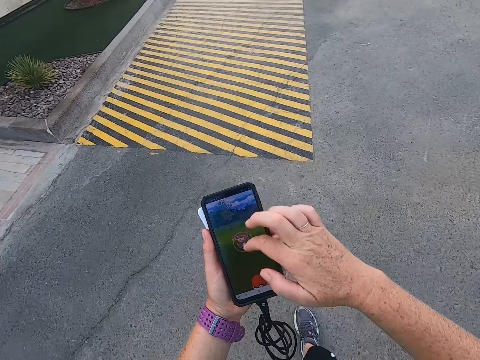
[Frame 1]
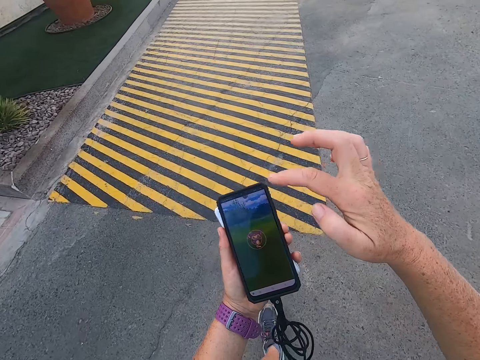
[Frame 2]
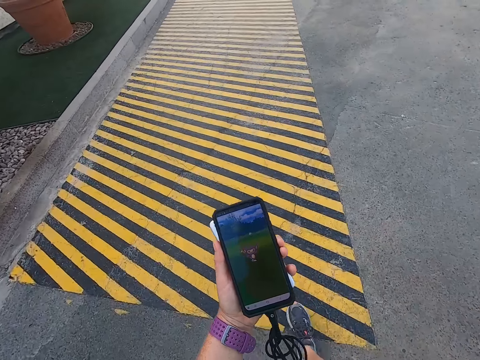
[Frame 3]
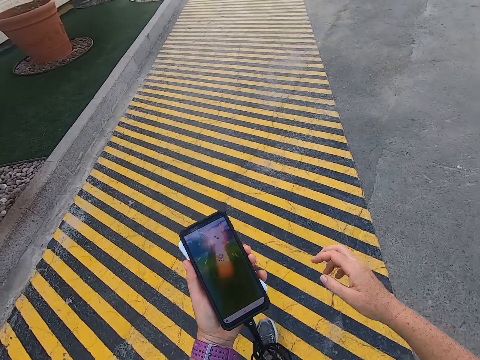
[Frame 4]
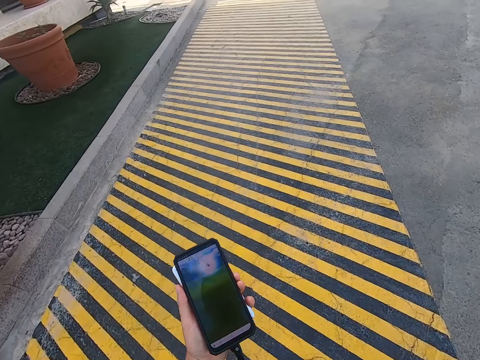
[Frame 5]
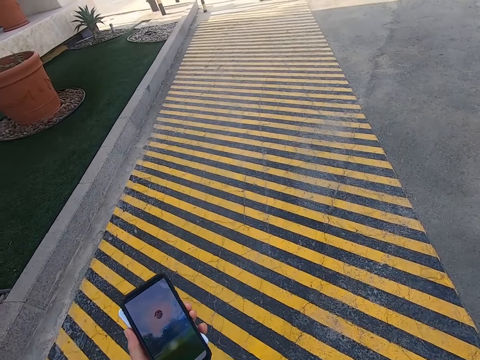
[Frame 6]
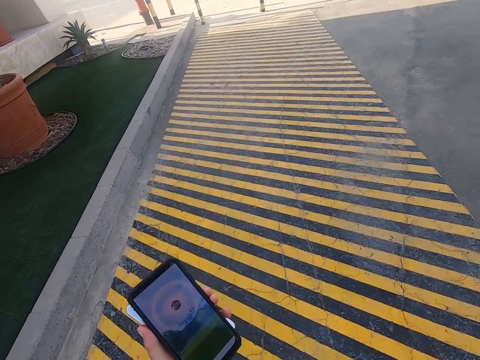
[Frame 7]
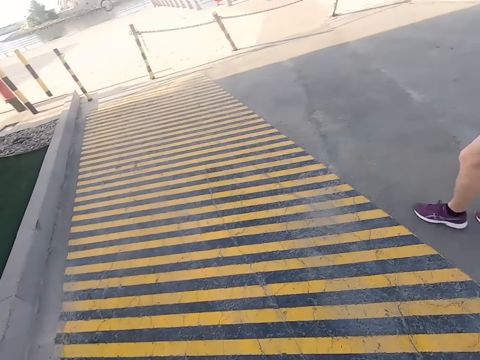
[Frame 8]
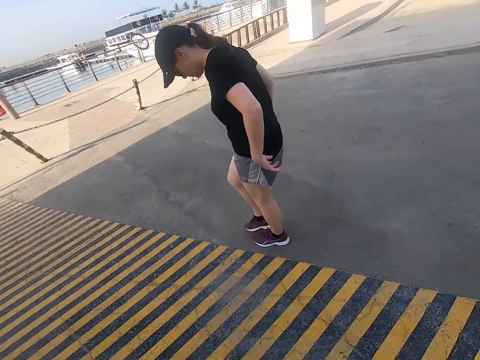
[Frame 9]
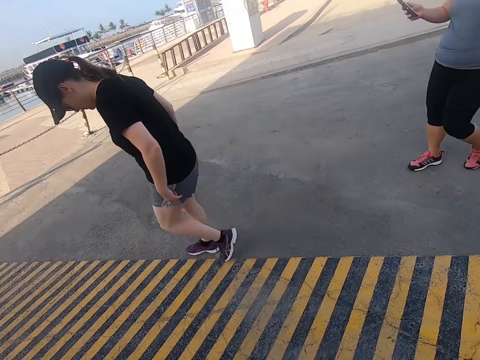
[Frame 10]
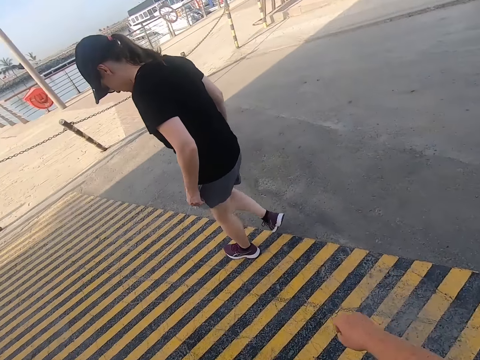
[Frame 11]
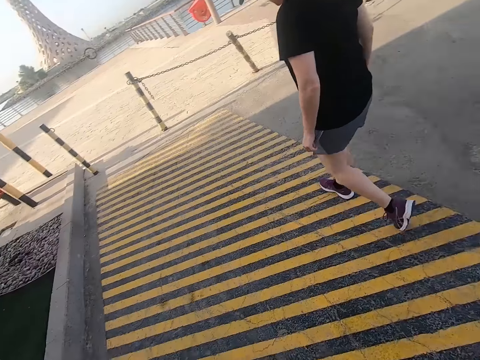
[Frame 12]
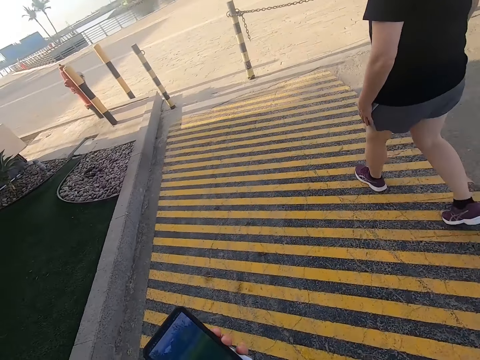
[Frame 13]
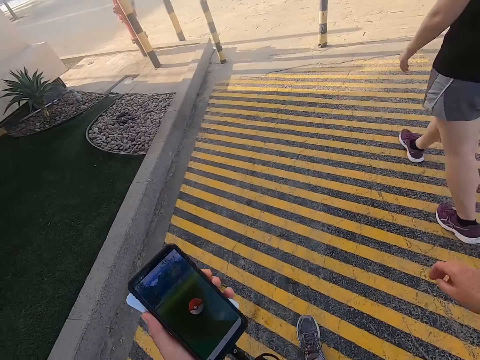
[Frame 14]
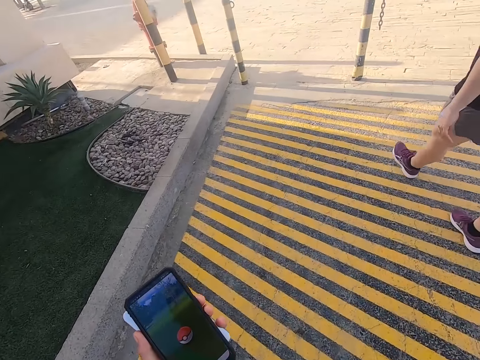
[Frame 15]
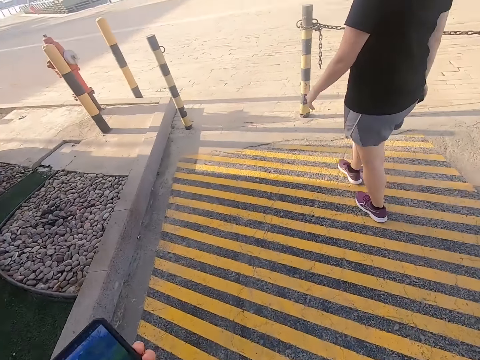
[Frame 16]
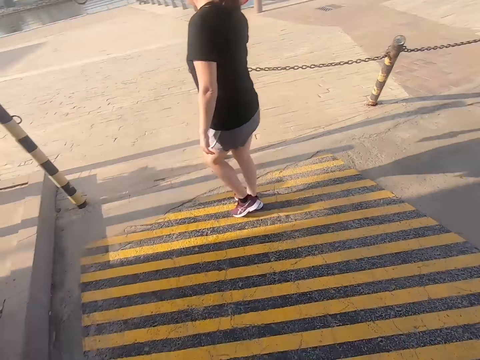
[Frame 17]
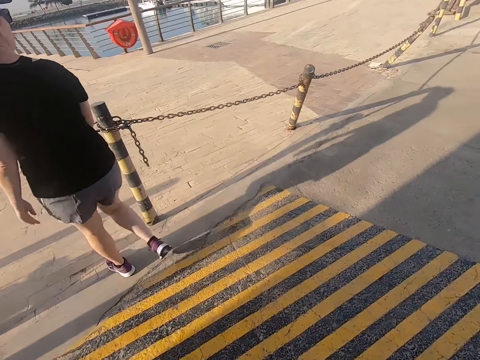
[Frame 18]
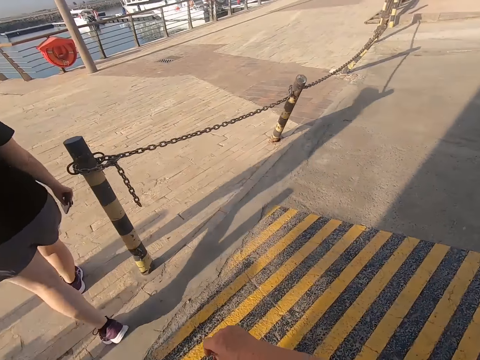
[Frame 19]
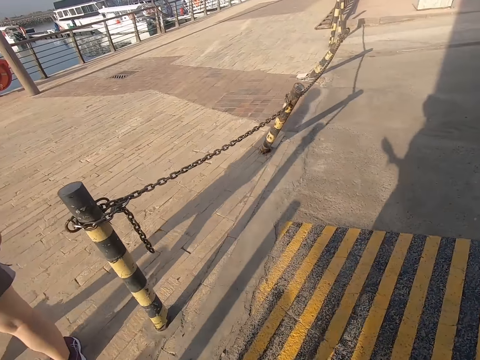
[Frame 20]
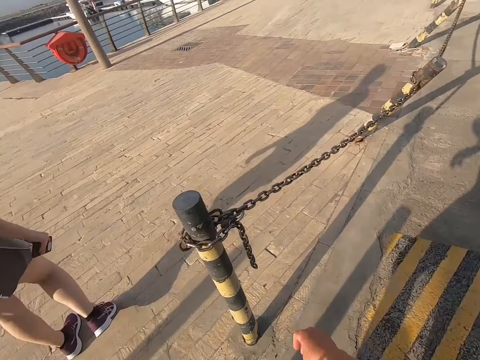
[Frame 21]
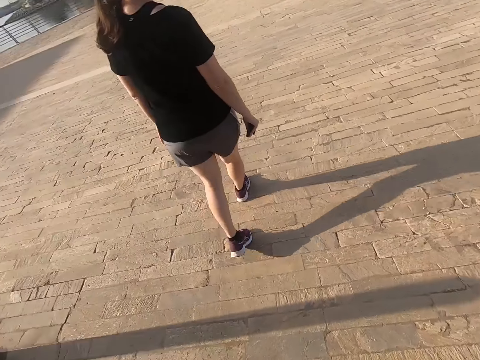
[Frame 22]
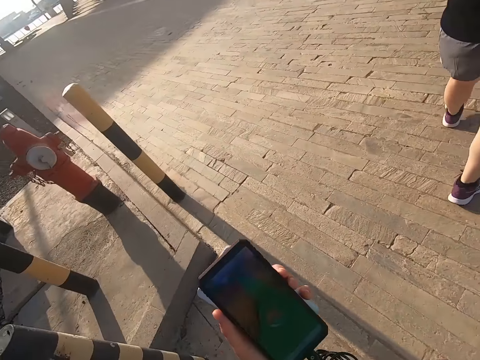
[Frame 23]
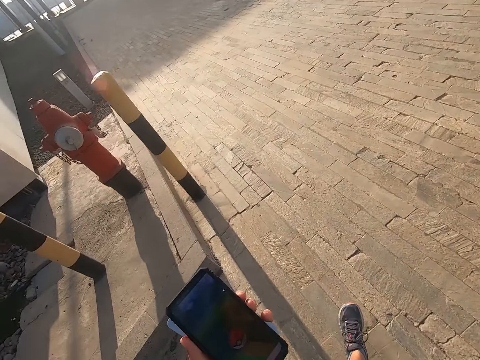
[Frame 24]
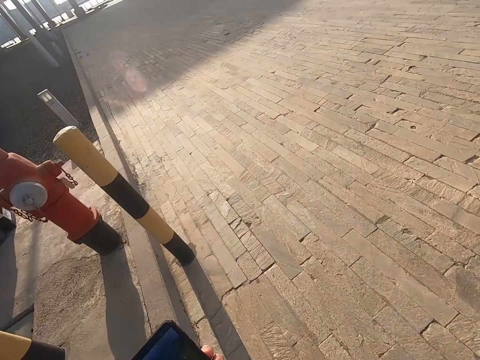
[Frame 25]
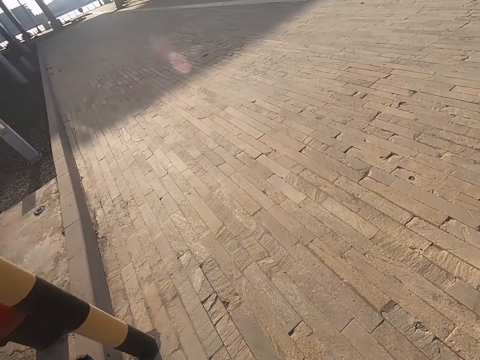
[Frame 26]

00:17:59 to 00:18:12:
The camera wearer touches the phone. They walk with a man on the road. A man walks on the road. Another man walks on the road. The camera wearer looks at the phone.

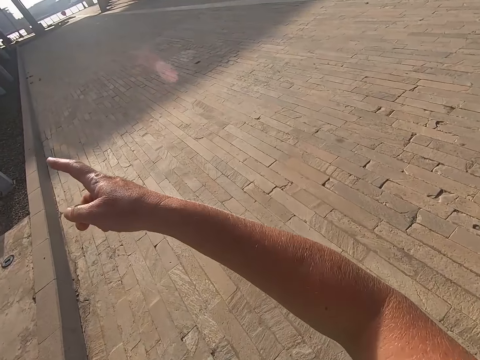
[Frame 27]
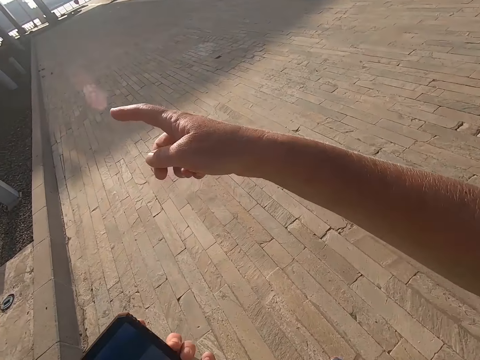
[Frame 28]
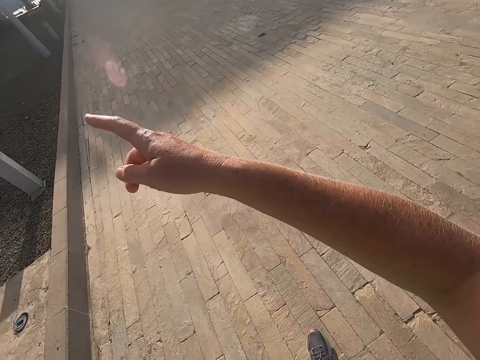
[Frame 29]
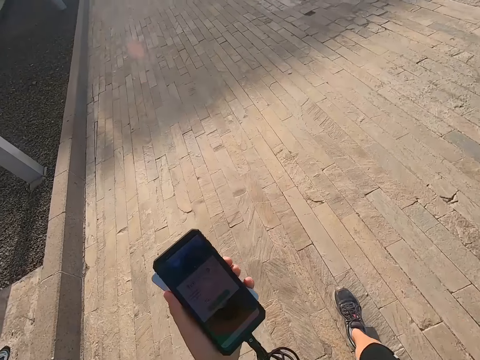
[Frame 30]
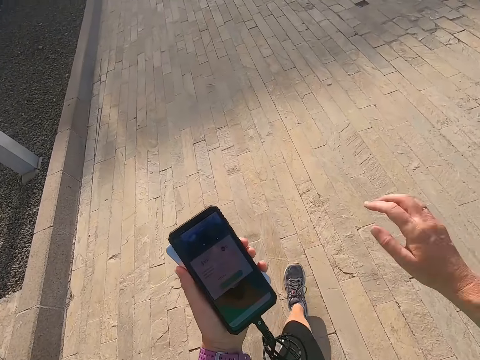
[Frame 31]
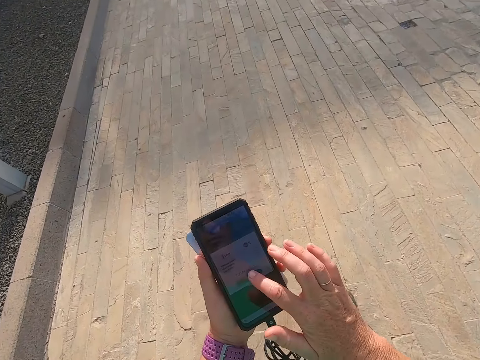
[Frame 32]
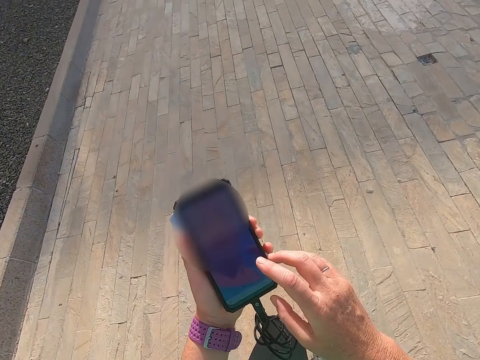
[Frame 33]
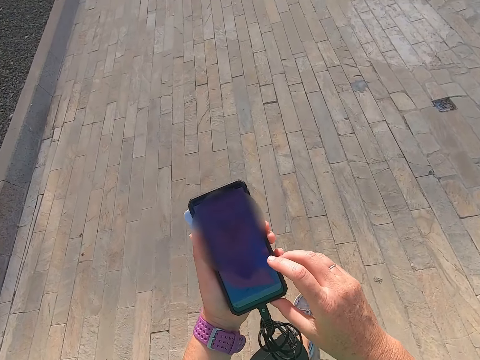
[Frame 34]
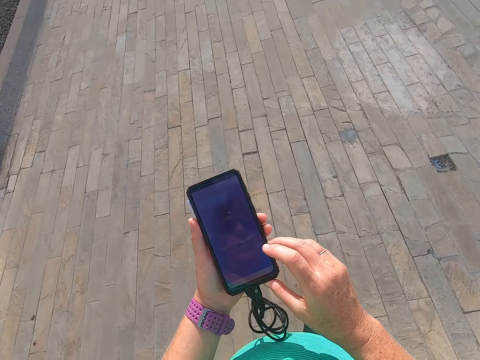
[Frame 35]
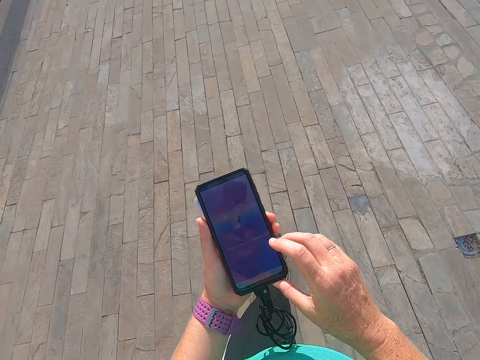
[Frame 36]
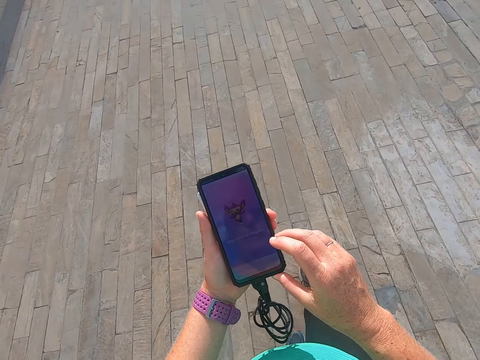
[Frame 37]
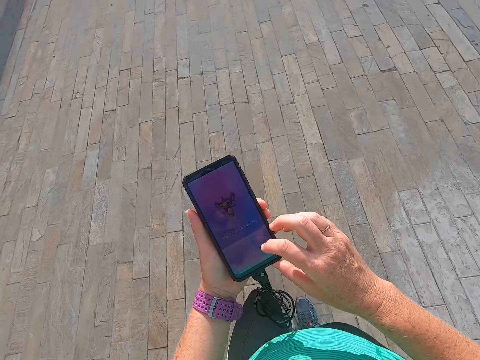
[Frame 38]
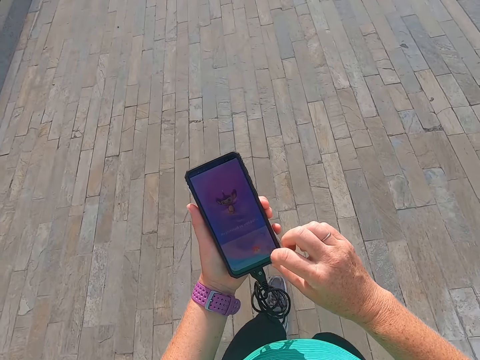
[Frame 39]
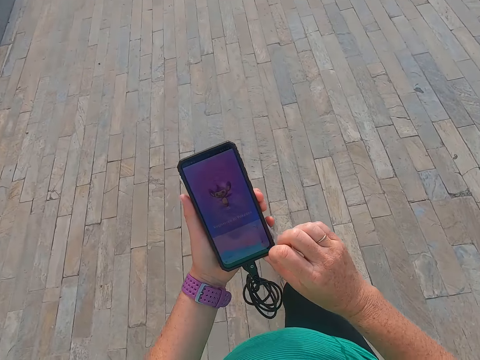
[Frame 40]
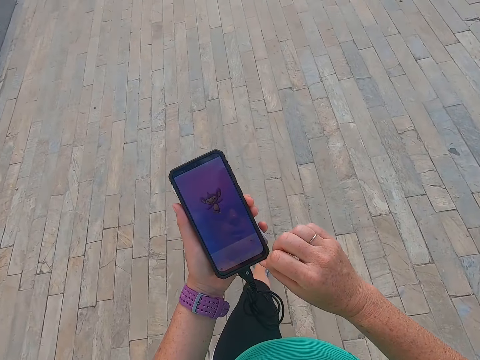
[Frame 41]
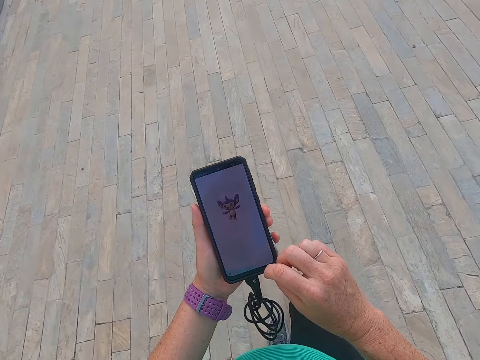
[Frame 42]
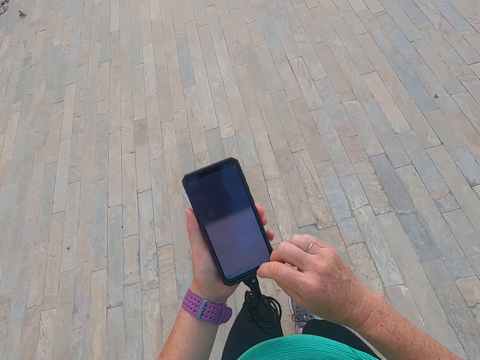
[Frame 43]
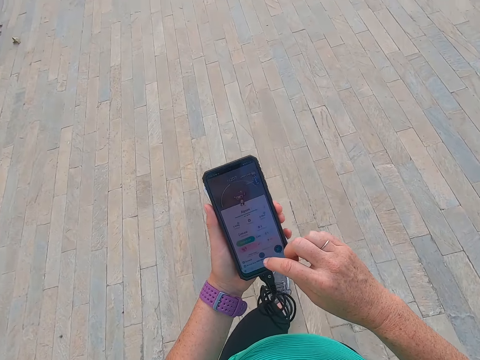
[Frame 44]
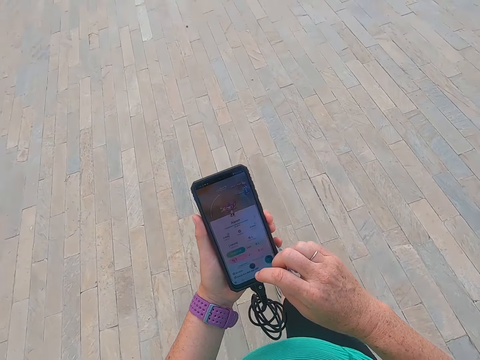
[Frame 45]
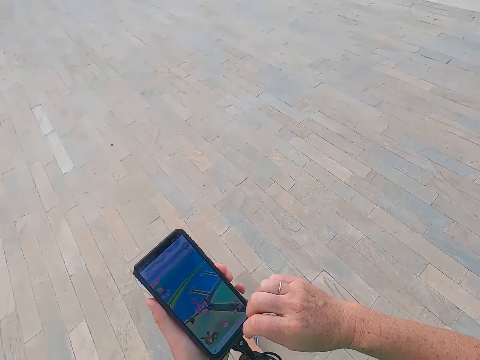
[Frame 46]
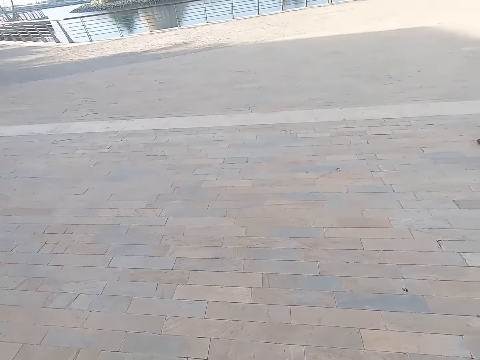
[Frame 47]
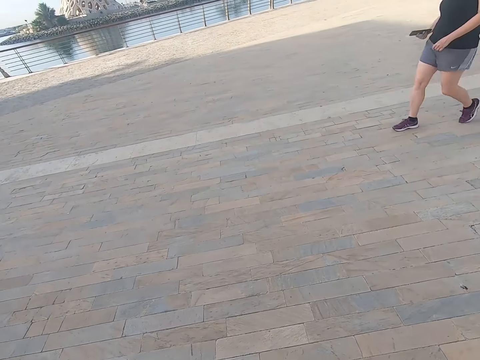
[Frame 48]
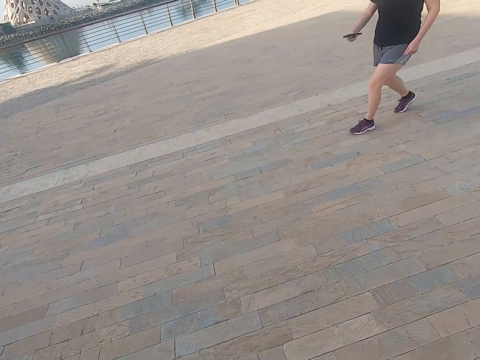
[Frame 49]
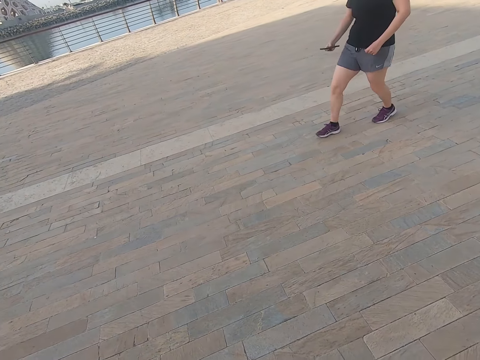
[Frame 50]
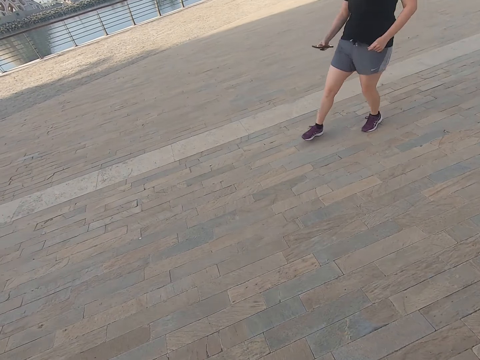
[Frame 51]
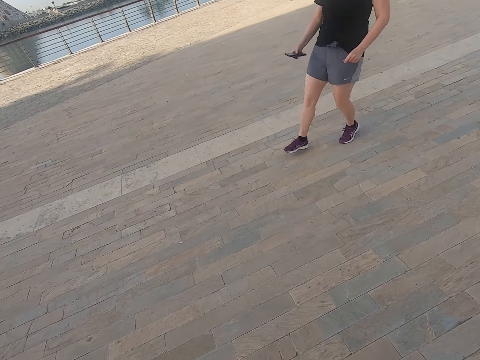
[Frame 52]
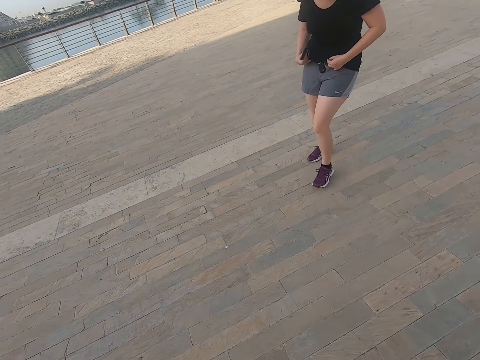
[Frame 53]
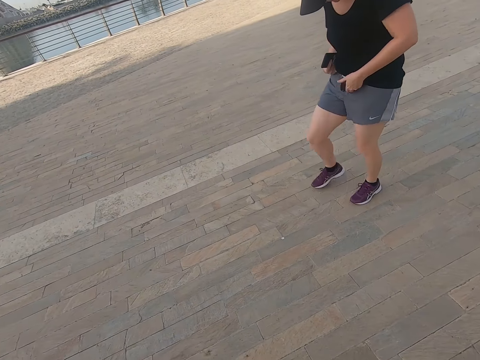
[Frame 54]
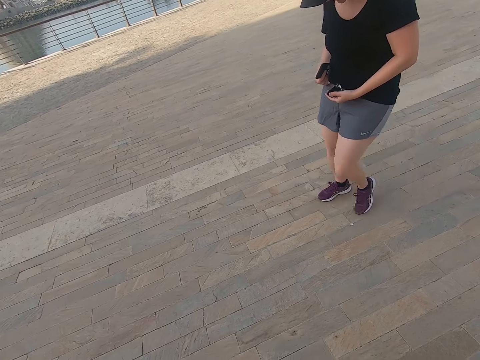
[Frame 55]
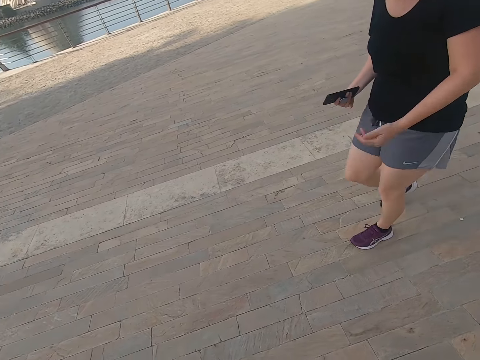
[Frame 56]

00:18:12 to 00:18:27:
The camera wearer walks with a man on the road. They point at something. They look at the phone, scroll the phone, touch the phone and hold the phone. They walk with the man. They look around the road. The man walks on the road.
